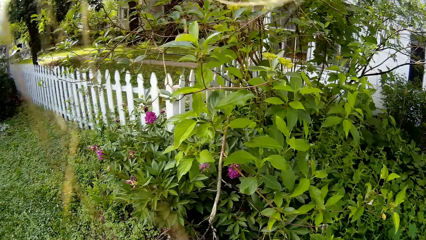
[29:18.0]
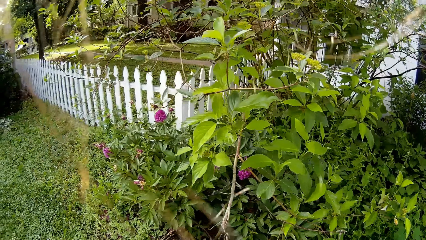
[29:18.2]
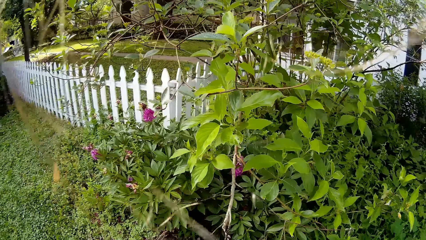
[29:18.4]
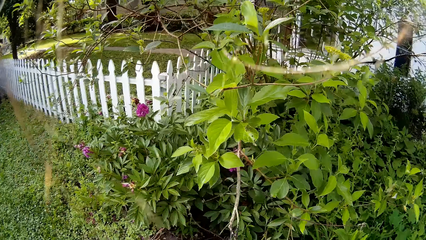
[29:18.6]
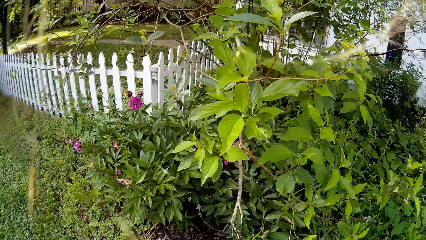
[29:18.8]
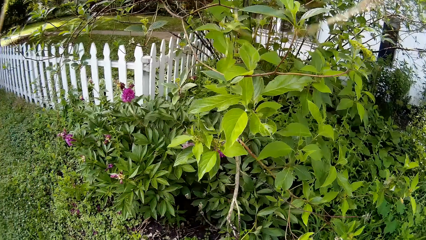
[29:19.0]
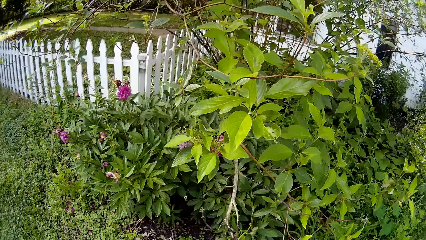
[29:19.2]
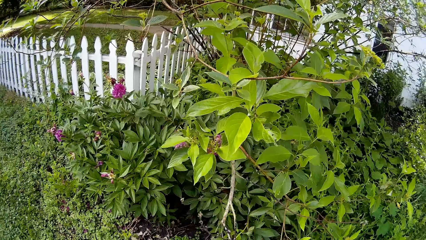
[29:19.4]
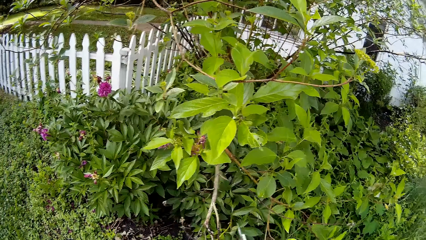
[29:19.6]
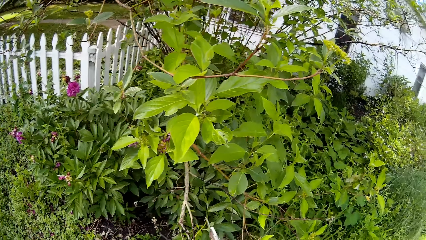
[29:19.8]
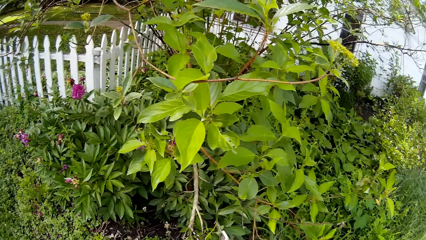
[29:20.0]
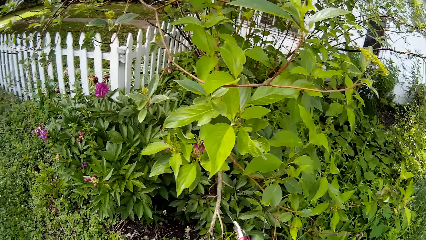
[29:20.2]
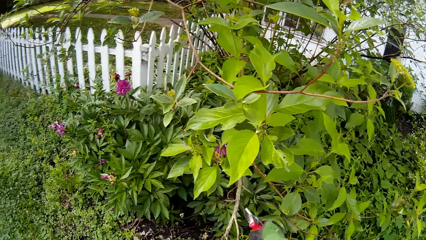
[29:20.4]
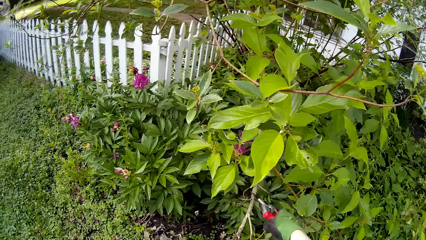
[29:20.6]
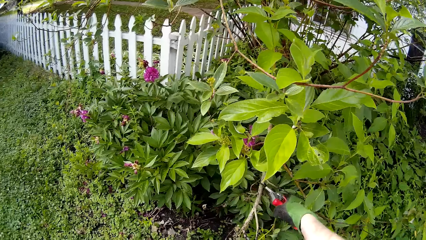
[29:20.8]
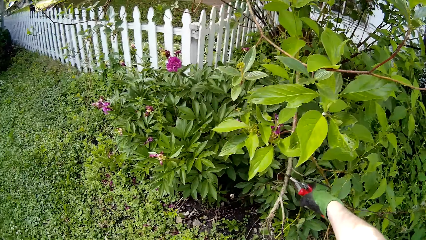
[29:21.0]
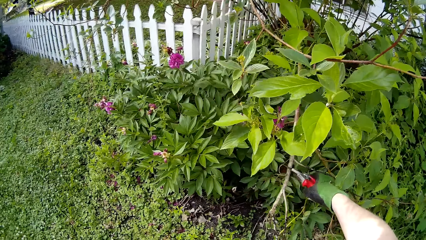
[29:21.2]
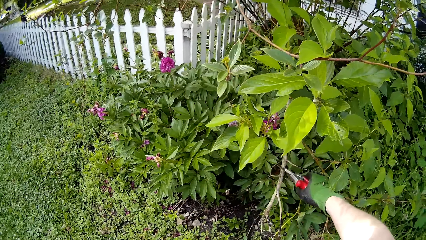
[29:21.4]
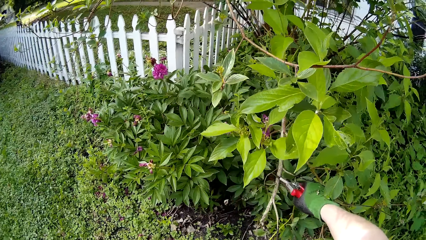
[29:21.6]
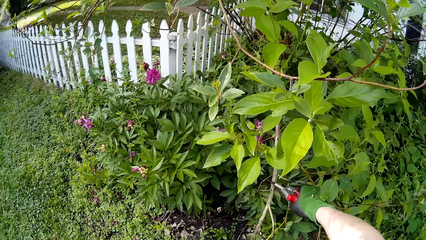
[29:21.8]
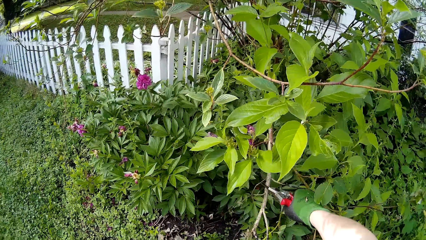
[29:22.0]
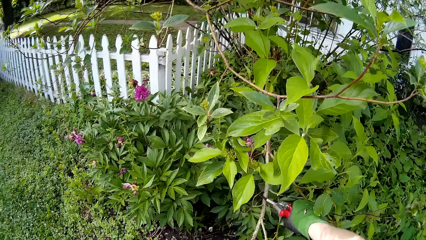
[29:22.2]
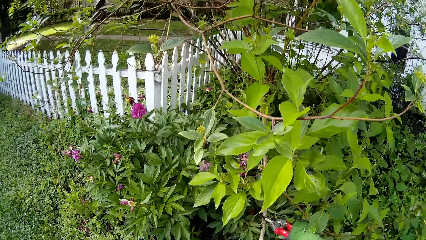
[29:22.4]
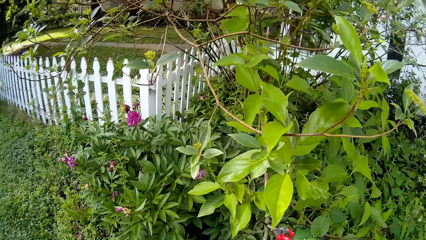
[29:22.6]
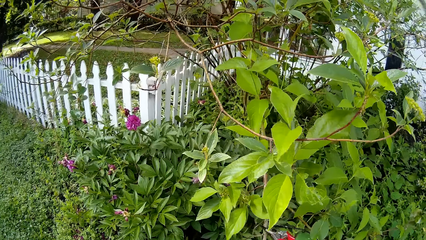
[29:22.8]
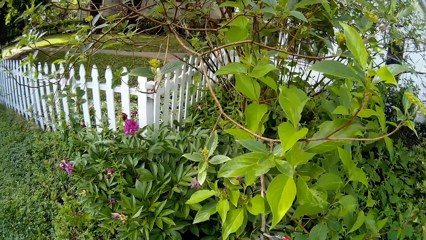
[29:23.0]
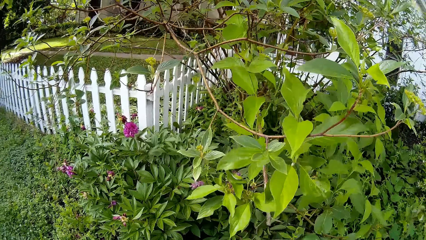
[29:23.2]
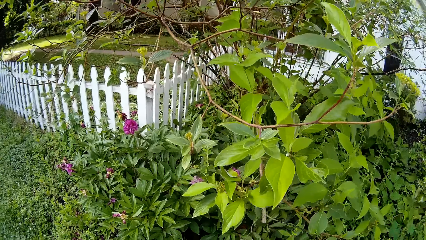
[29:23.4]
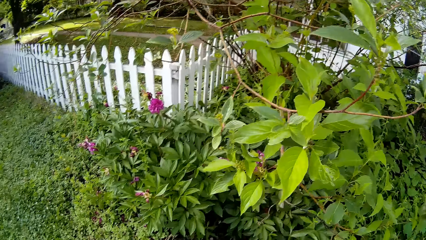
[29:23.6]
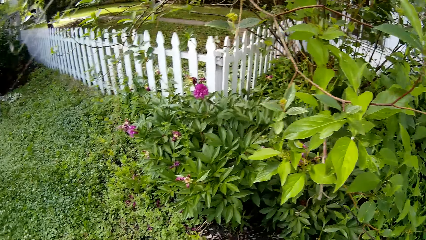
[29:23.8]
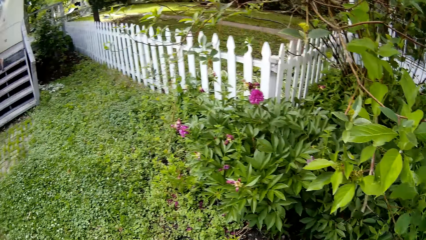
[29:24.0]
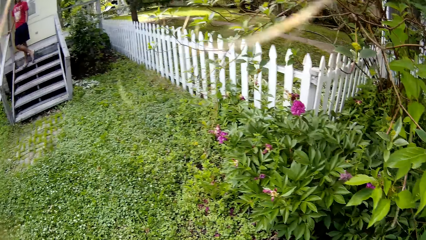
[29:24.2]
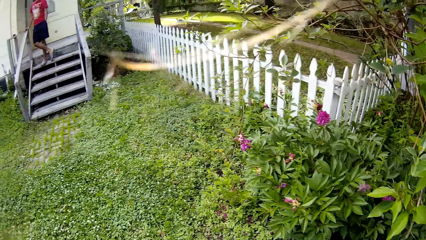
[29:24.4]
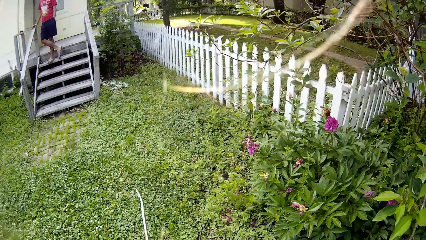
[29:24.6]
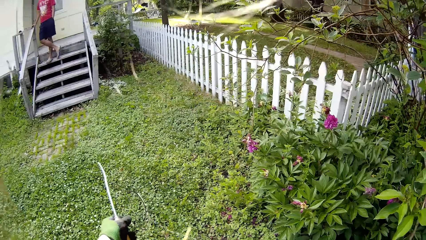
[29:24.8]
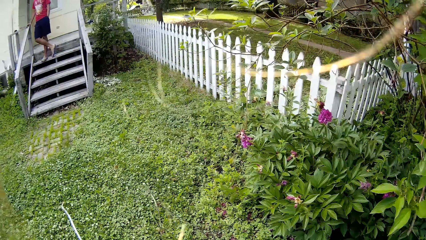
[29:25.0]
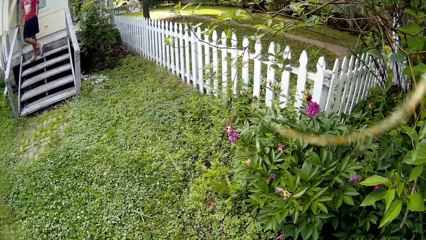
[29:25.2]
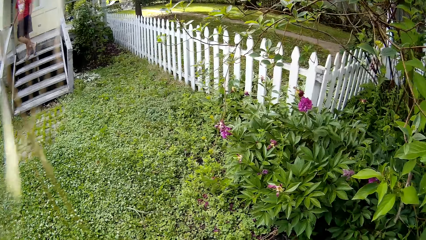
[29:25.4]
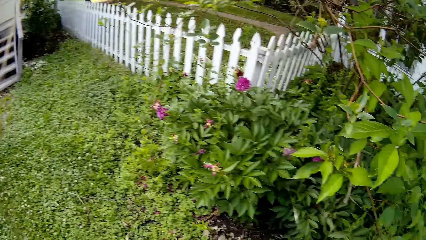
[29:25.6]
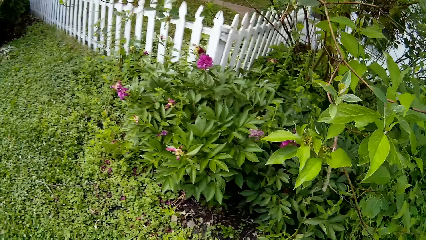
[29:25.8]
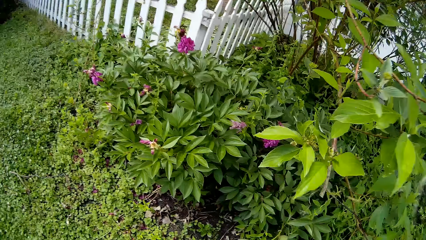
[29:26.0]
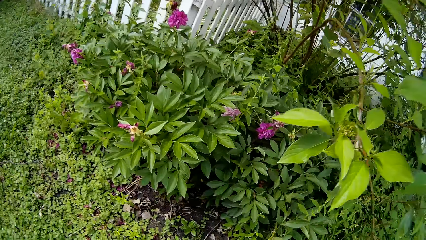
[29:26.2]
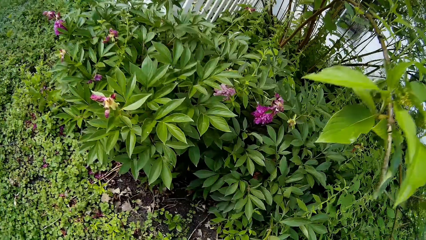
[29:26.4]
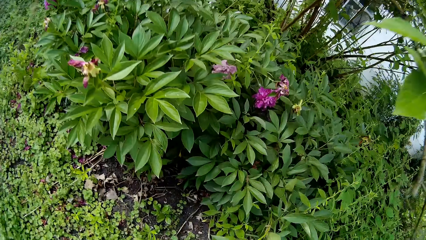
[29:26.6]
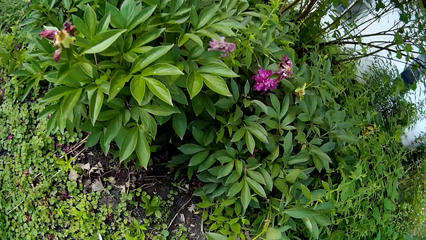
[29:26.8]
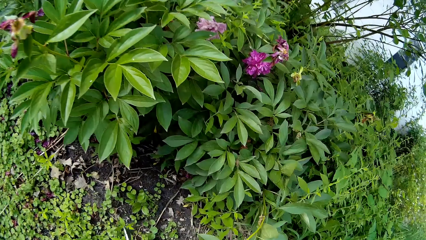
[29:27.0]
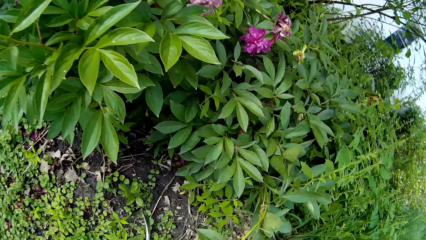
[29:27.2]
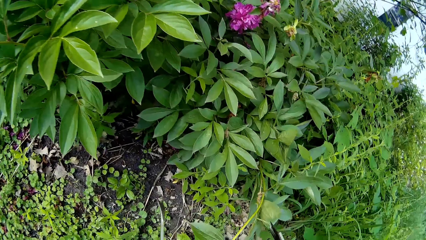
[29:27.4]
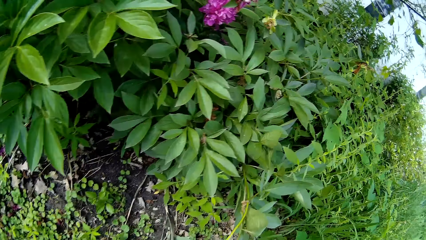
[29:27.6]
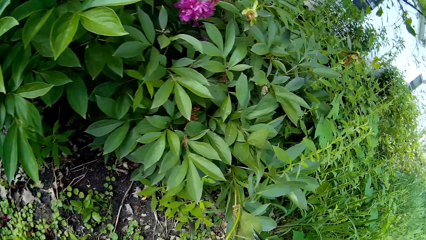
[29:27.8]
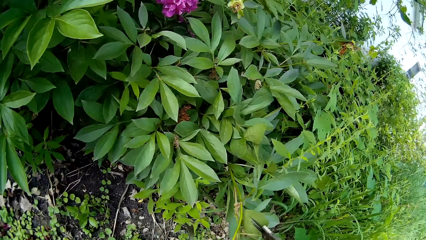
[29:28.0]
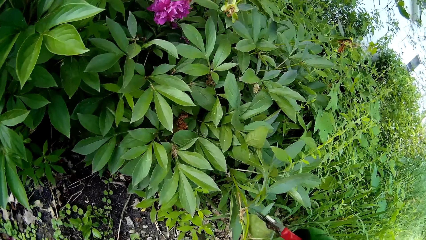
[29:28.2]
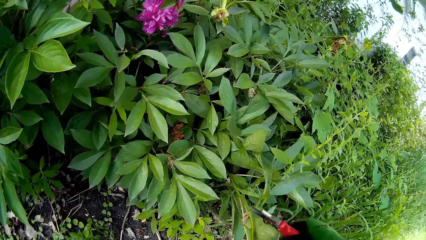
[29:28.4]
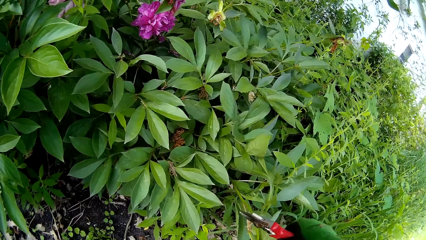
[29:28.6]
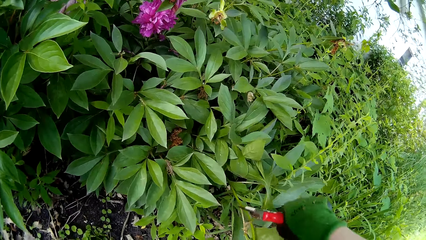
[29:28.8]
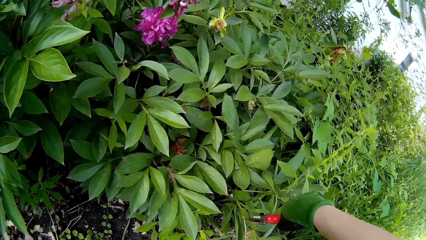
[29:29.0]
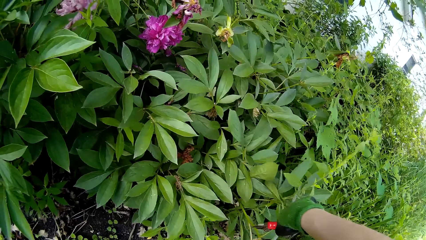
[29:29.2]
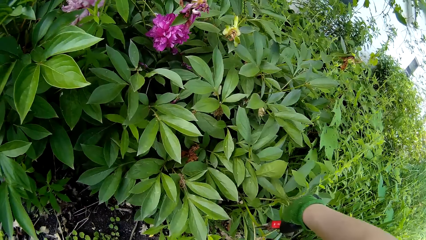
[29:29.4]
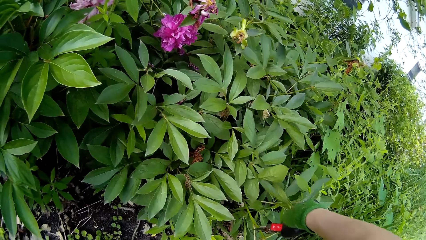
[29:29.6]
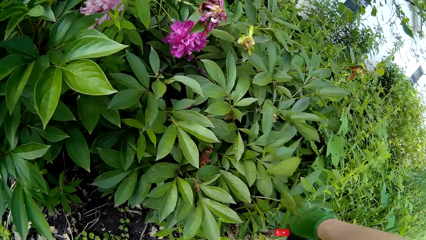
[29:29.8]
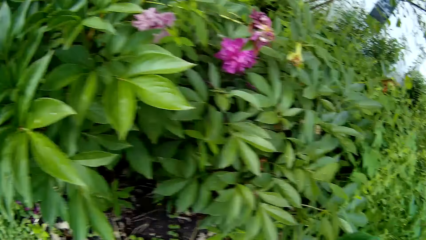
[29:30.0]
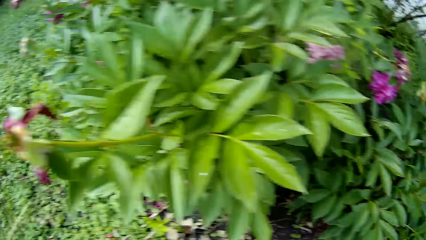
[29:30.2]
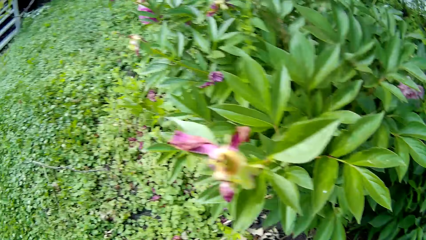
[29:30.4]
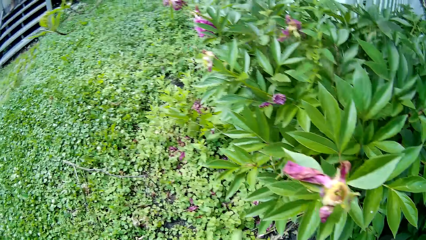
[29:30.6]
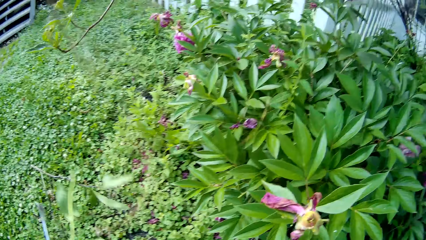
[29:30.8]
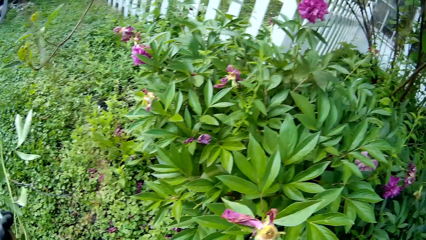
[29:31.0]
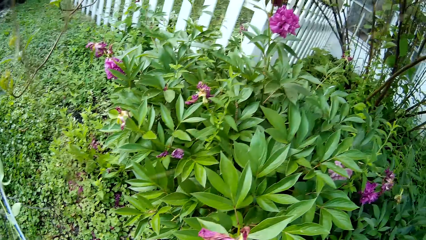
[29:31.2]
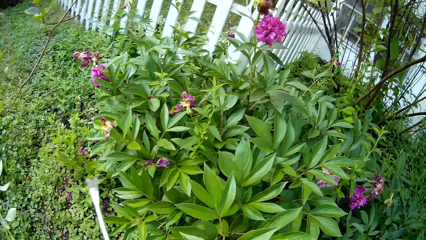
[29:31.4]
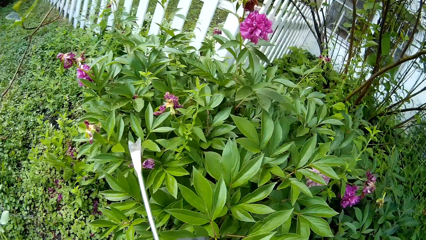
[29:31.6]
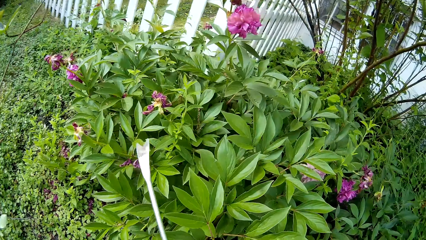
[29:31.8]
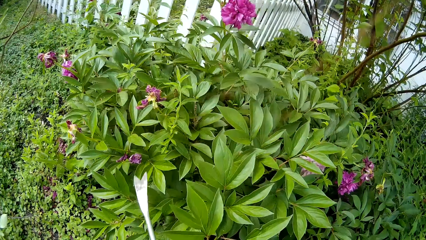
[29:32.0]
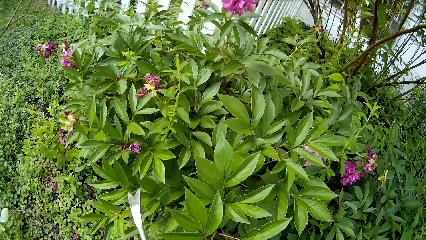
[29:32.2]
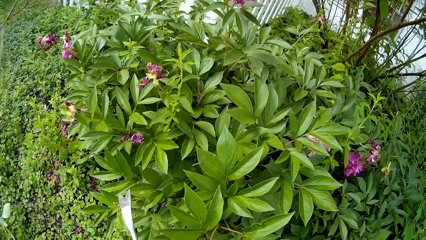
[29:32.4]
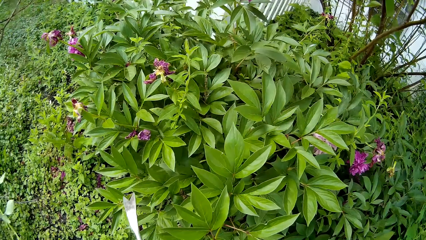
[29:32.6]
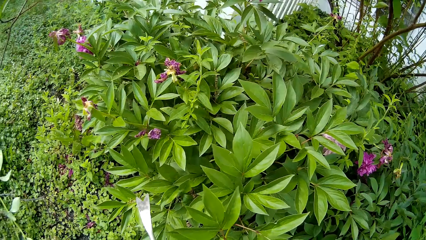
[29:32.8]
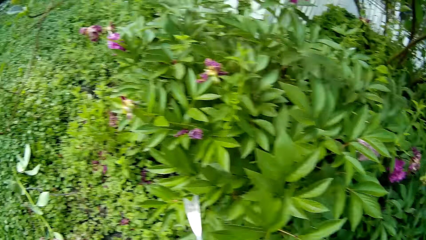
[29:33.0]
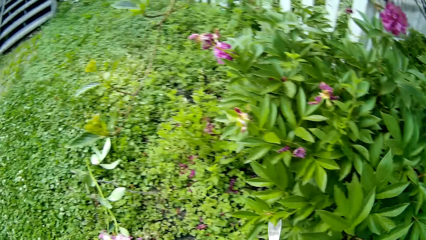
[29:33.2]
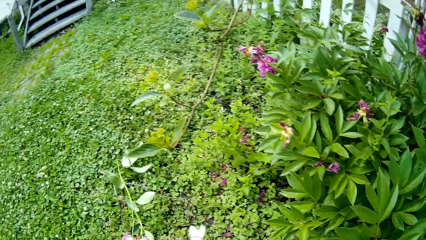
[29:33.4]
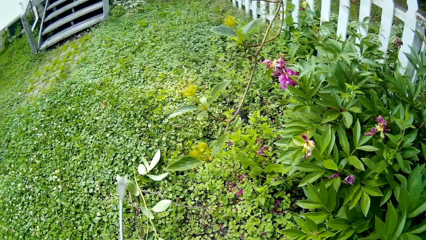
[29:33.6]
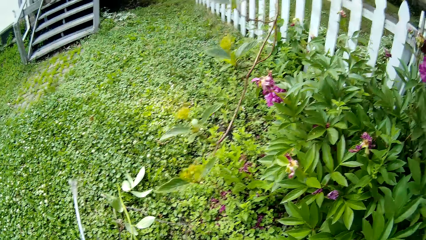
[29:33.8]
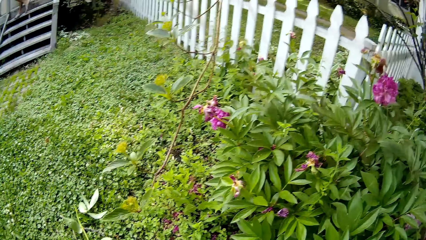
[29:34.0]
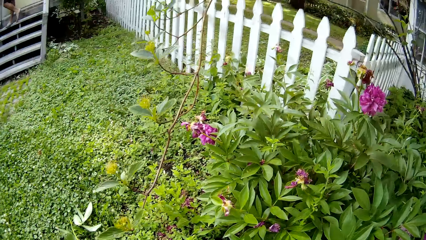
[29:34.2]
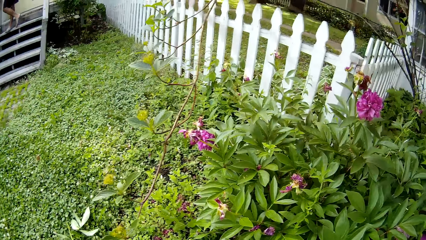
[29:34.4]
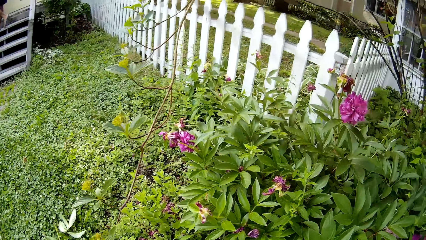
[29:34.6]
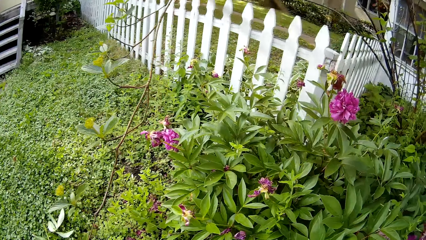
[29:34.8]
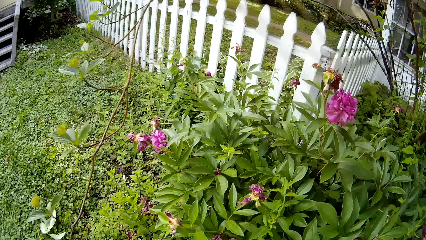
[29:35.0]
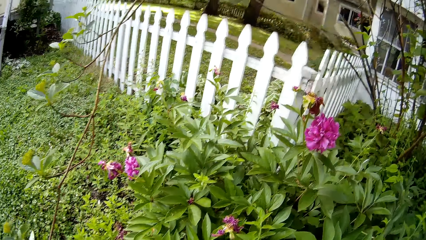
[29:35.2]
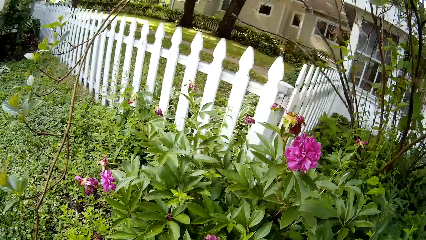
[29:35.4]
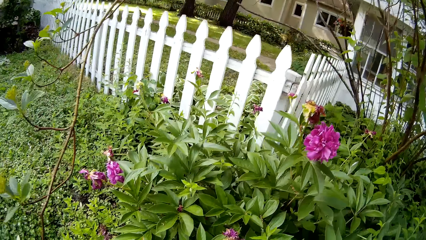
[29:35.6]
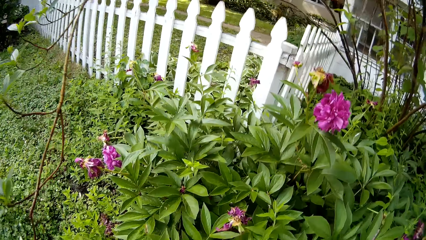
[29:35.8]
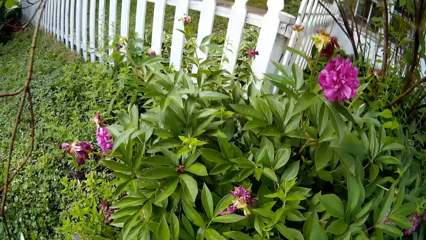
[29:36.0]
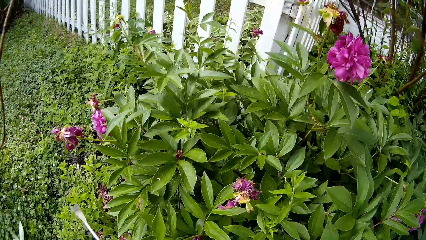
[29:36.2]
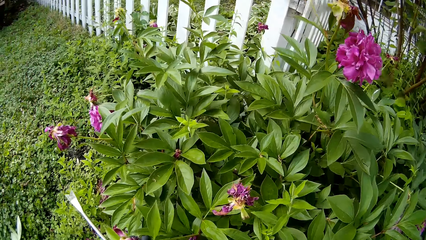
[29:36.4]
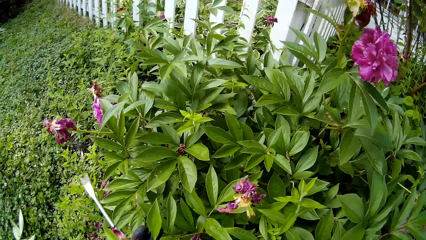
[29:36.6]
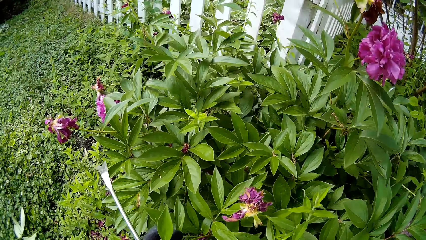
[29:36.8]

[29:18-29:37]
The camera wearer prunes a branch with the pruner in her right hand. She holds a pruning tong in her left hand. She throws the branch in her left hand on the ground. She prunes a part of the plant with the pruner in her right hand. She sprays the plants. She throws the cut plant in her left hand on the ground.
